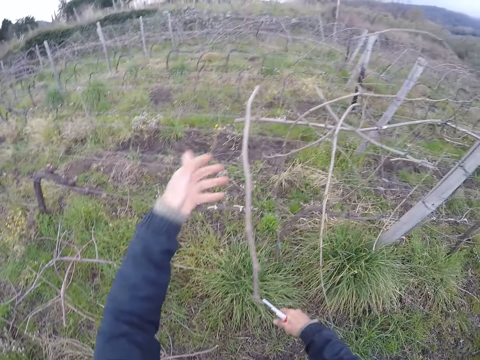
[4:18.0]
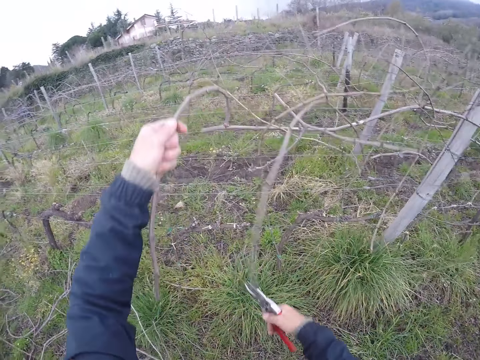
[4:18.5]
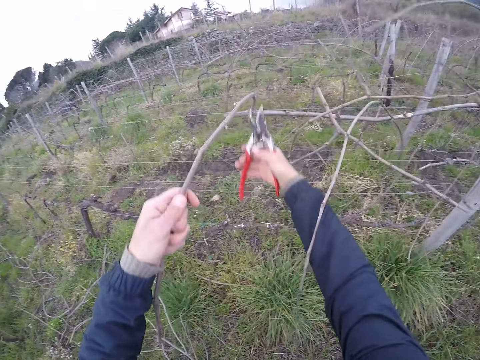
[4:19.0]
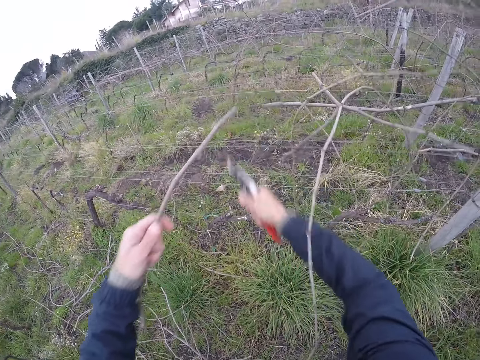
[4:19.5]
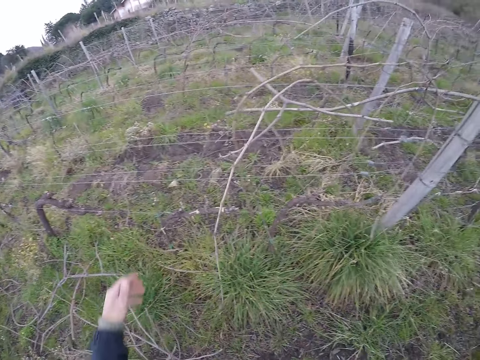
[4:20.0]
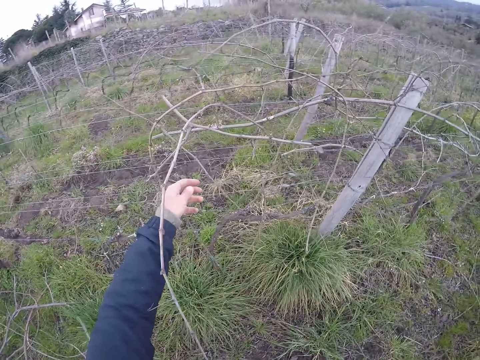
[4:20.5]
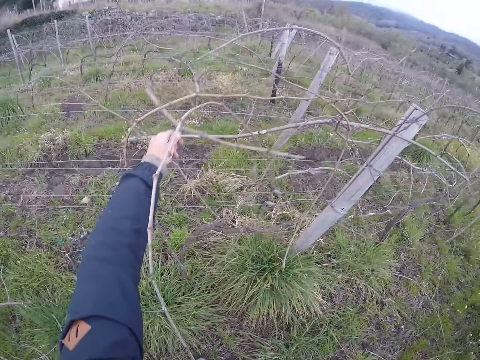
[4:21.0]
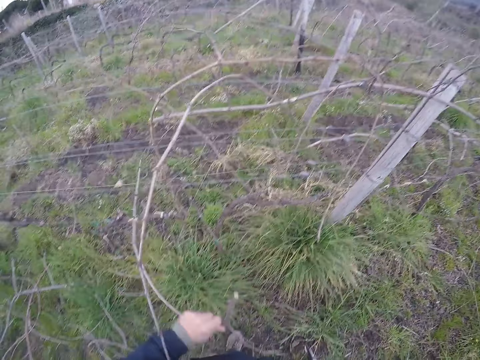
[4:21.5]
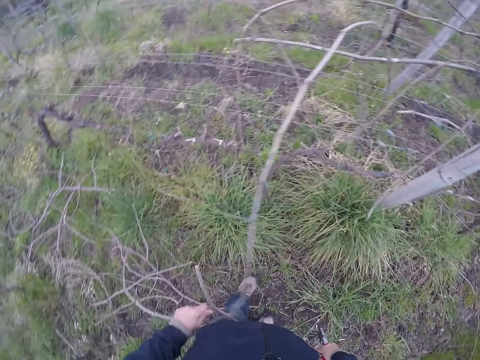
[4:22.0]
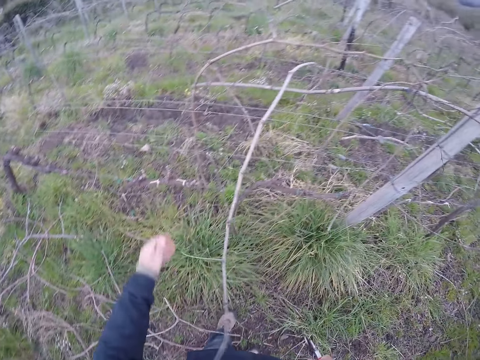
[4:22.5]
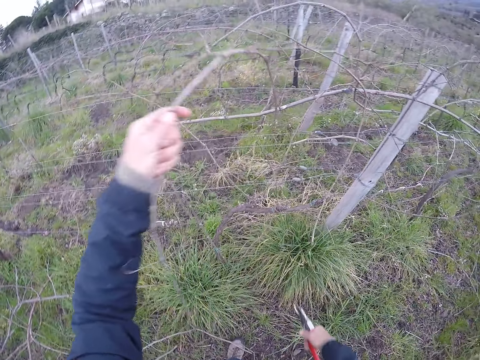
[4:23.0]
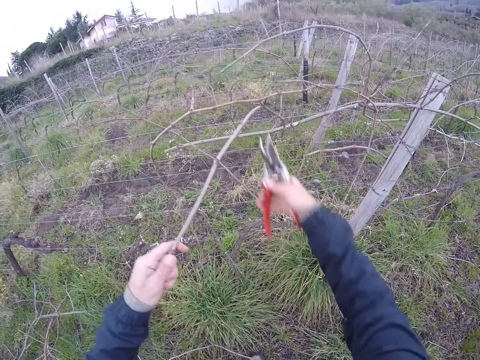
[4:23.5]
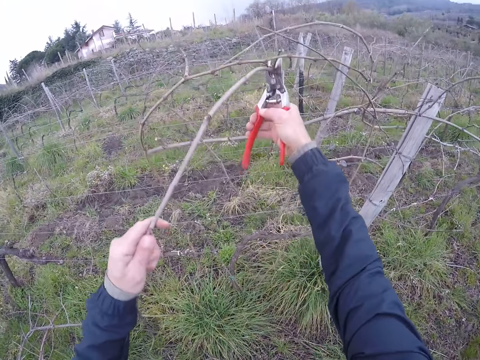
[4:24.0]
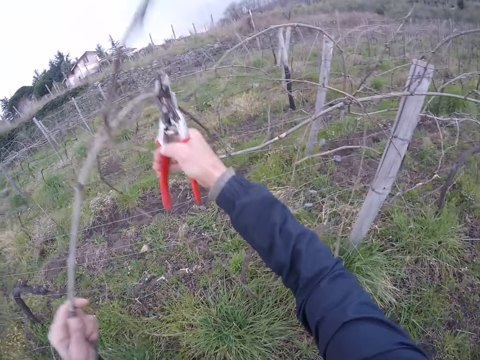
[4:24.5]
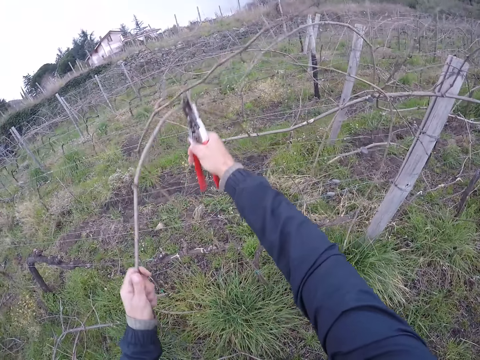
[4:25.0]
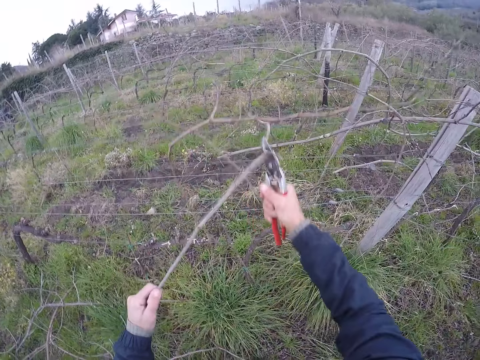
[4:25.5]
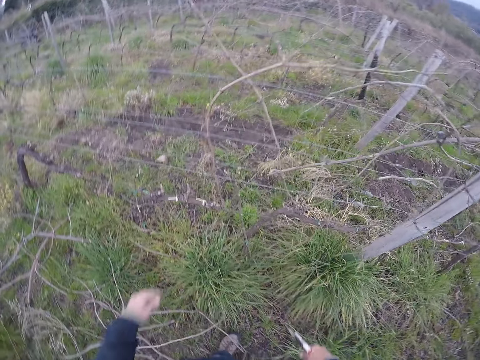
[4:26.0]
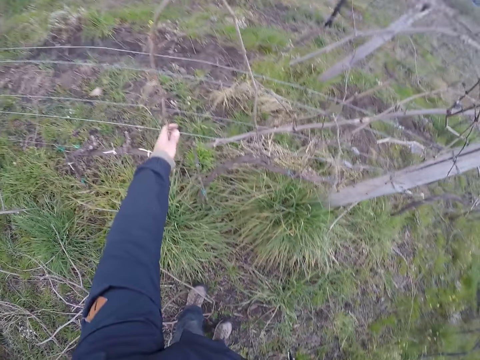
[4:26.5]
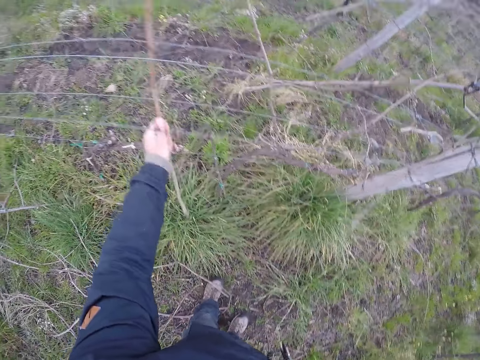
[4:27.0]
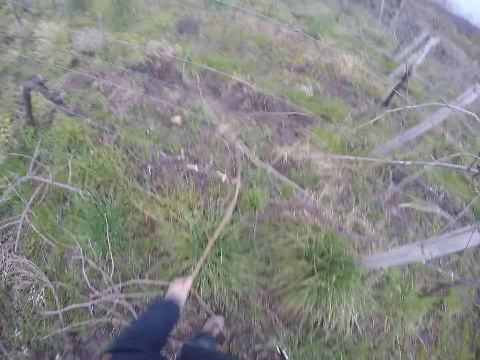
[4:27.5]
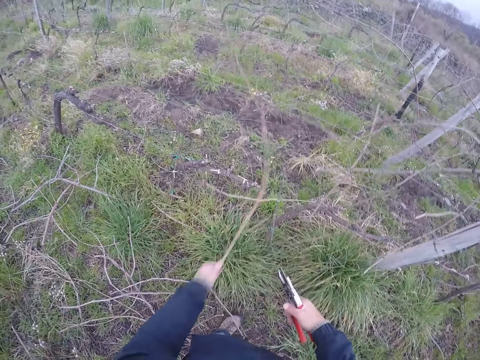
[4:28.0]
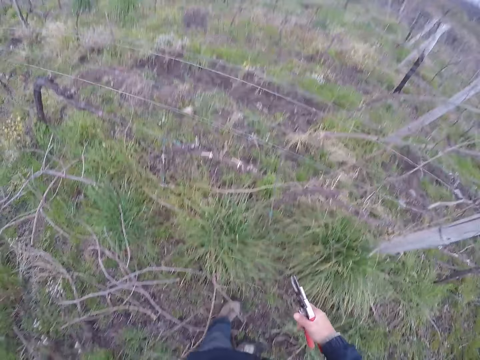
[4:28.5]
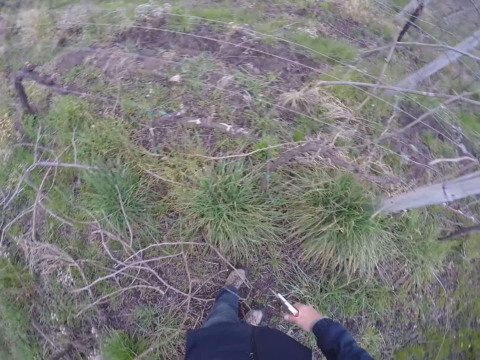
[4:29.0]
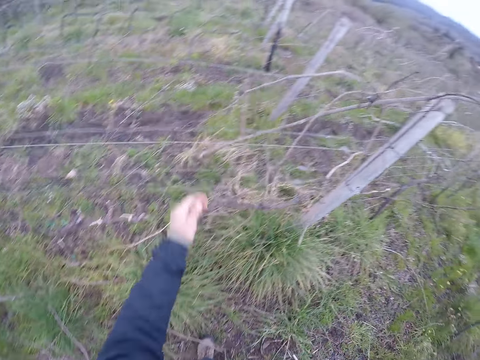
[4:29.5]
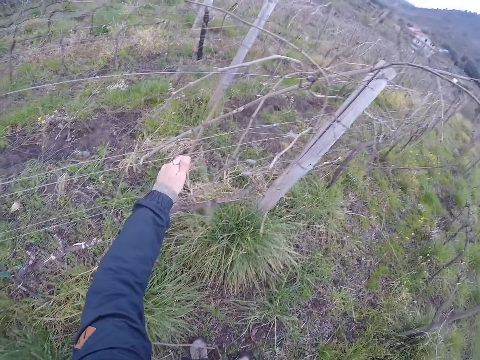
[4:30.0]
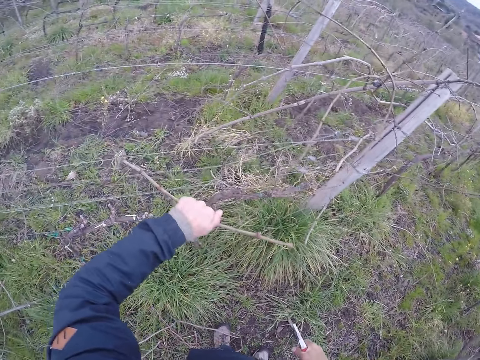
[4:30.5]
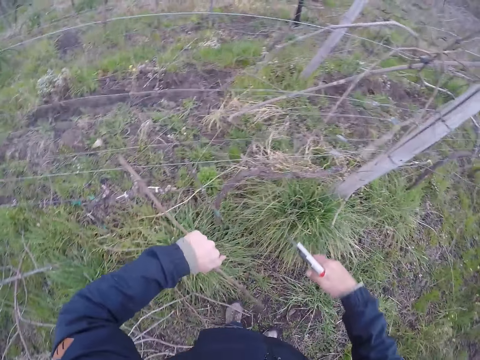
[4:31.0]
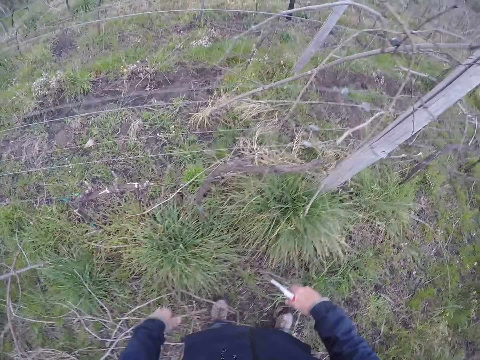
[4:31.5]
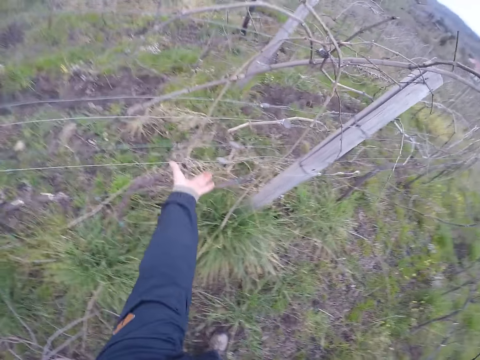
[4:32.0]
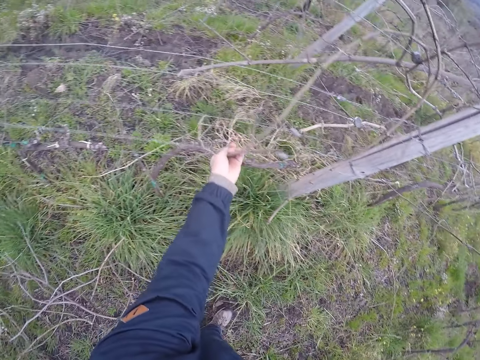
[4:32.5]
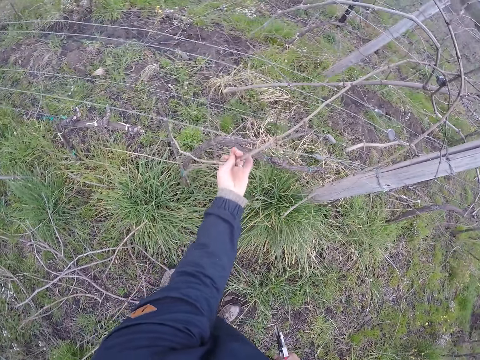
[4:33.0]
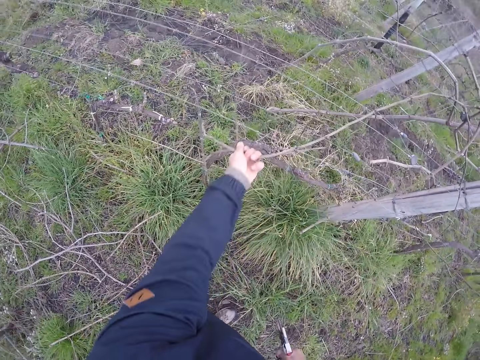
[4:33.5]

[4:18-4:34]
The camera wearer picks up a stick. He picks up the stick again. He holds a dry branch on a wire with his left hand. He cuts the dry branch with the cutter or pliers in his right hand. He drops the dry branch on the floor with his left hand. He picks up the dry branch with his left hand. He drops the dry branch on the floor with his left hand. He picks up the dry branch with his left hand. He pulls the stick with the pliers. He cuts the dry branch with the cutter in his right hand. He drops the dry branch on the floor with his left hand. He picks up the stick. He removes the dry branch from the wire with his left hand. He pulls the stick. He drops the stick. He removes the dry branch from the wire with his left hand. He picks up the stick. He drops the dry branch on the floor with his left hand. He pulls the stick. He holds the dry branch on the wire with his left hand.

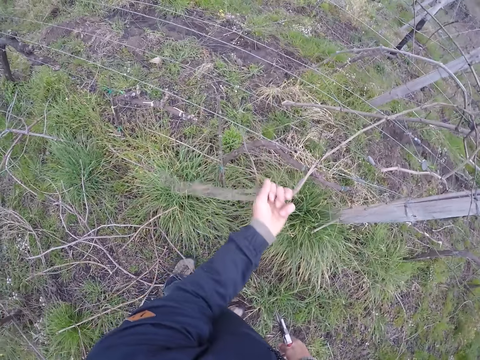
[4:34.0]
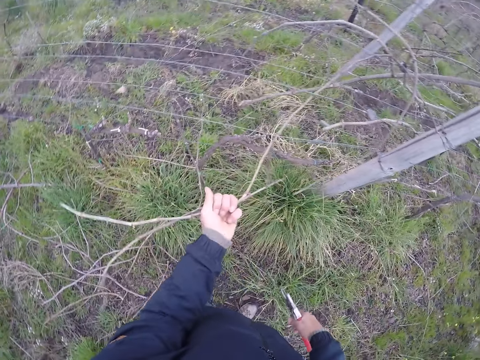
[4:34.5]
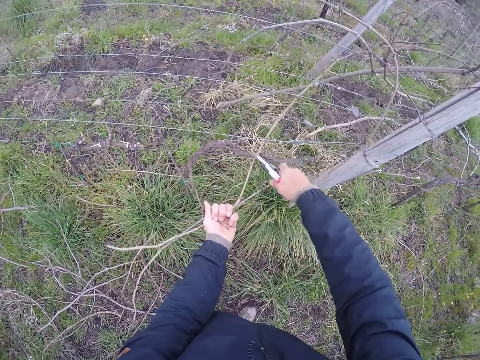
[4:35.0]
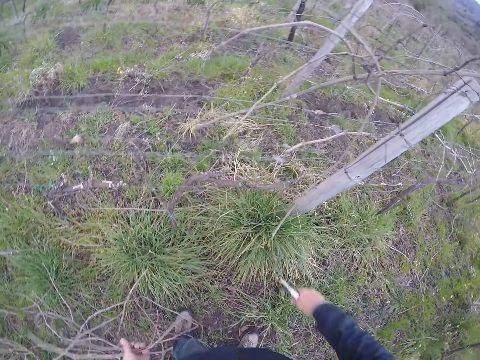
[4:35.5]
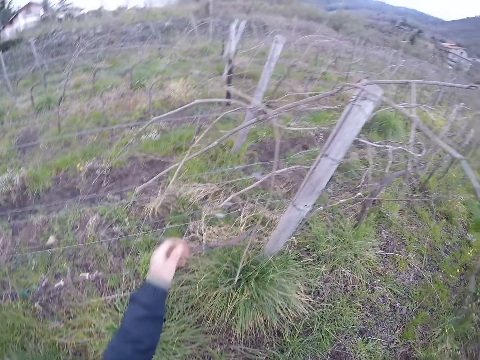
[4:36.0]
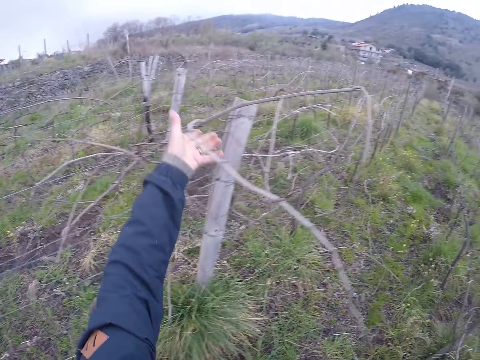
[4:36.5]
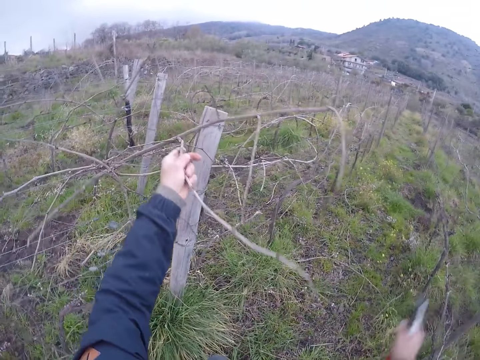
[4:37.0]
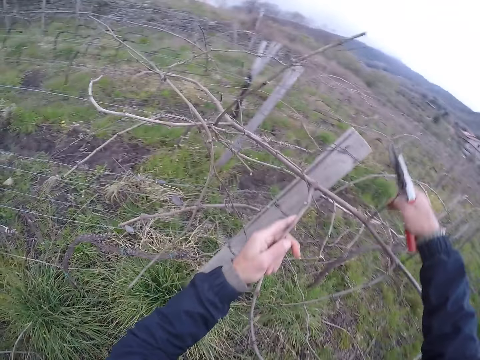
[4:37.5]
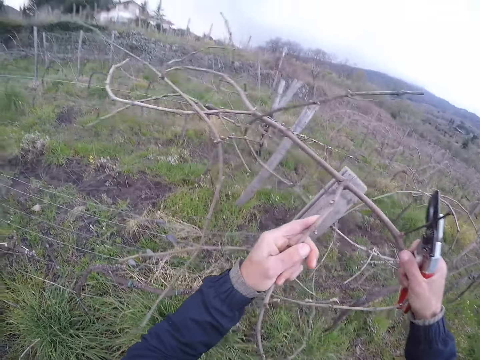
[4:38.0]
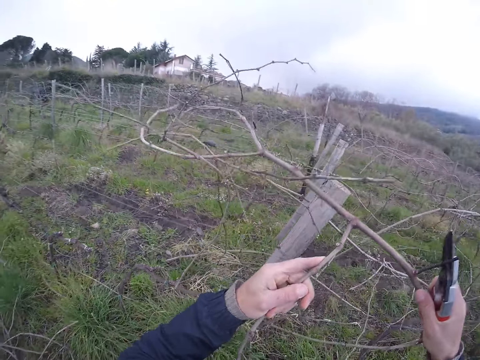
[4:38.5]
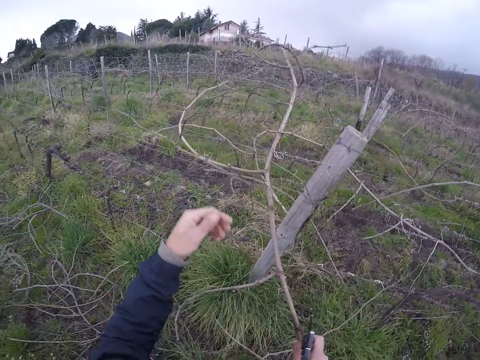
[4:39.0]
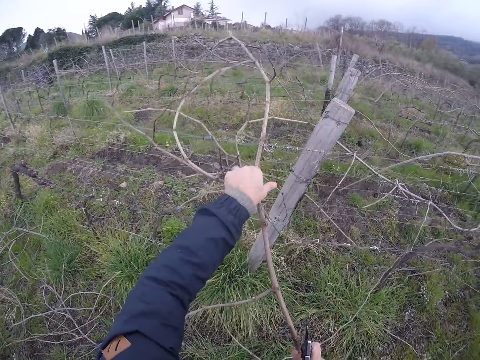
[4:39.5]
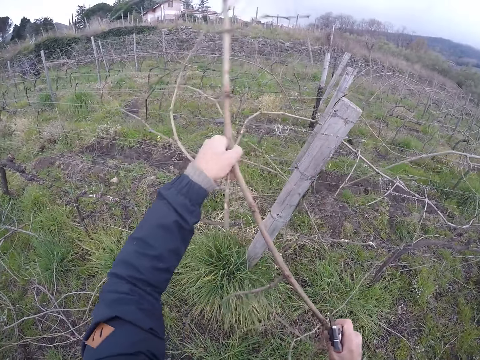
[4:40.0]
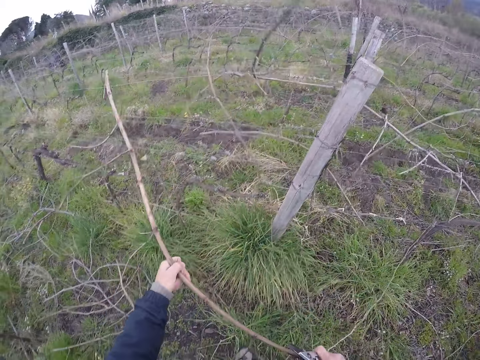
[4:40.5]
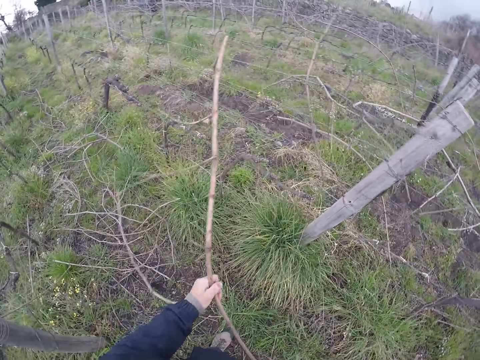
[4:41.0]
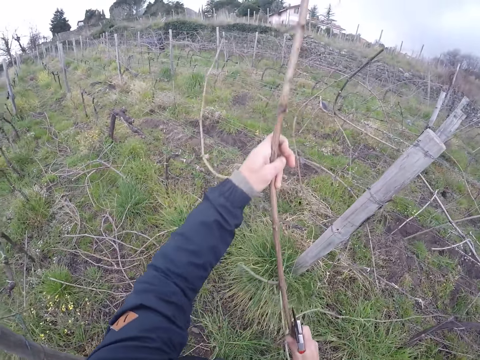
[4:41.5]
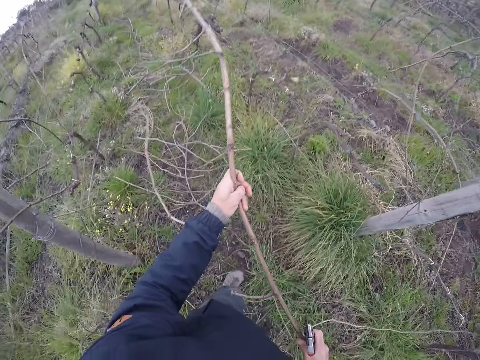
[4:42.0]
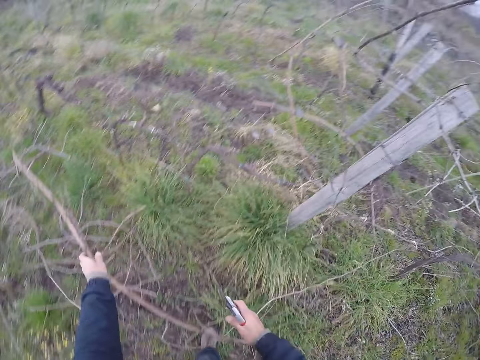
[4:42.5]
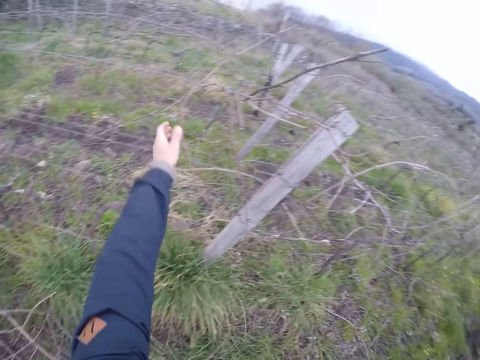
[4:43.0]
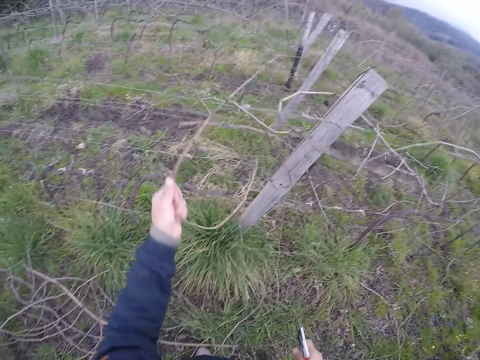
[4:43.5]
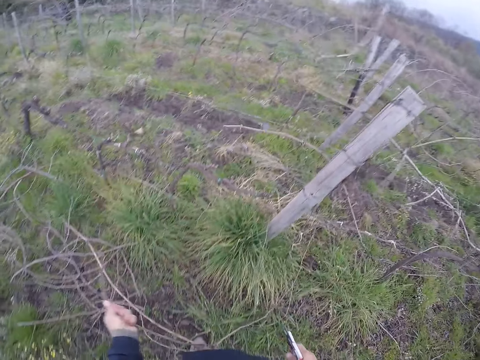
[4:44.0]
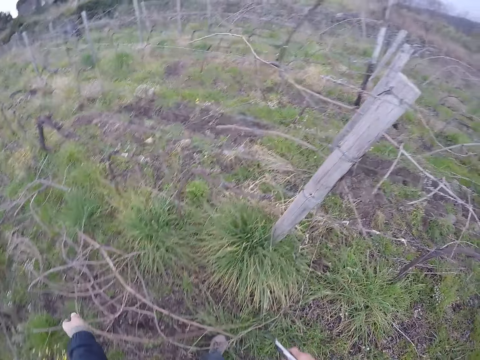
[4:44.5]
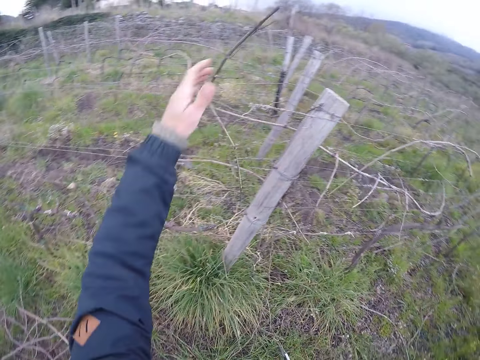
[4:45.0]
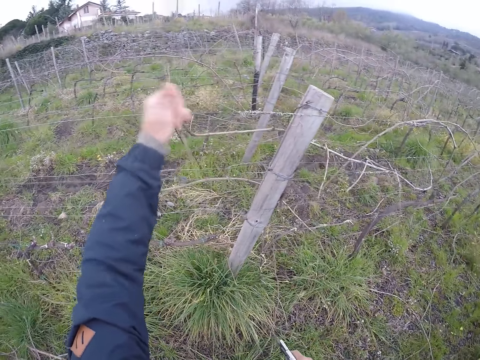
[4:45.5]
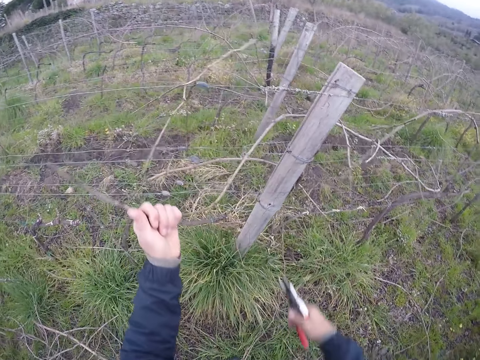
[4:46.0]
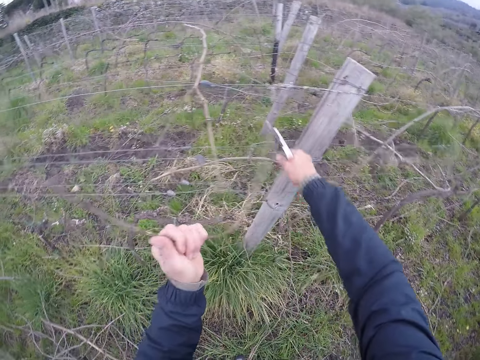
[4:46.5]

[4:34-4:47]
The camera wearer cuts the dry branch or stick with the cutter in his right hand. He drops the stick. He removes the dry branch from a wire with his hands. He picks up the stick. He picks up the stick with both hands. He drops the dry branch on the floor with his hands. He picks up the stick. He removes the dry branch from the wire with his left hand. He drops the dry branch on the floor with his left hand. He picks up the stick. He pulls the stick on the barb wire with his left hand. He cuts the stick on the barb wire with the side cutter in his right hand.
